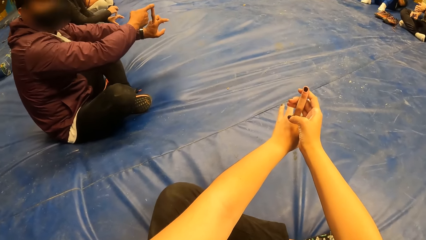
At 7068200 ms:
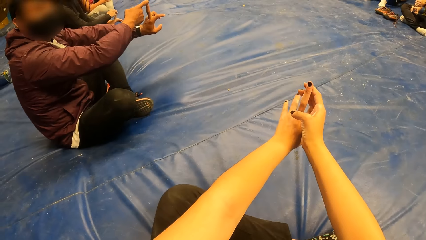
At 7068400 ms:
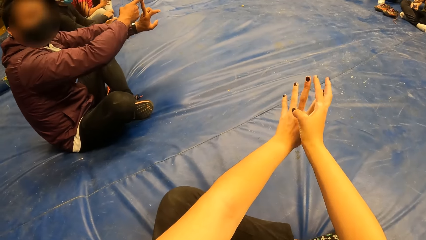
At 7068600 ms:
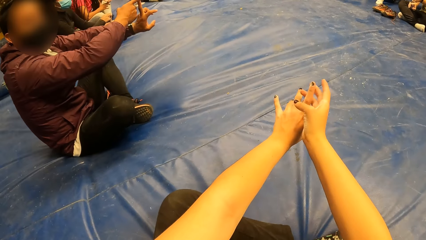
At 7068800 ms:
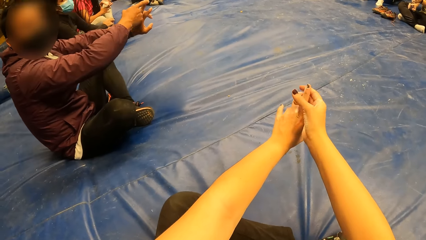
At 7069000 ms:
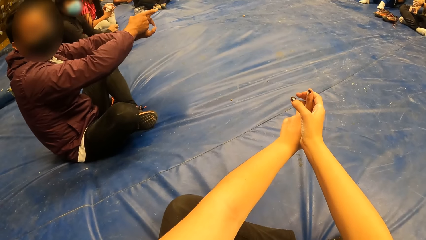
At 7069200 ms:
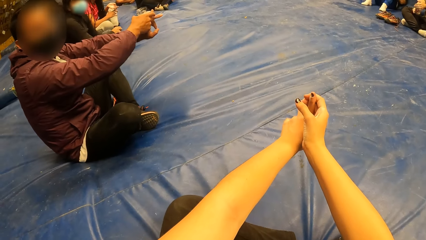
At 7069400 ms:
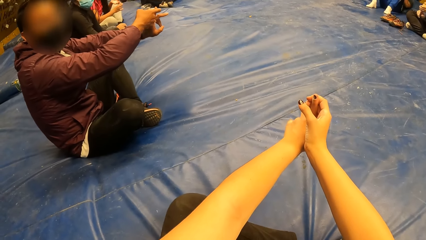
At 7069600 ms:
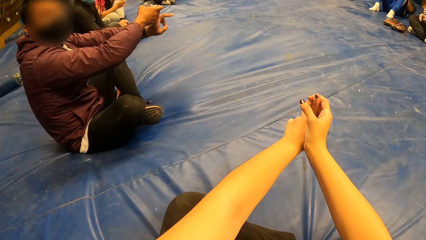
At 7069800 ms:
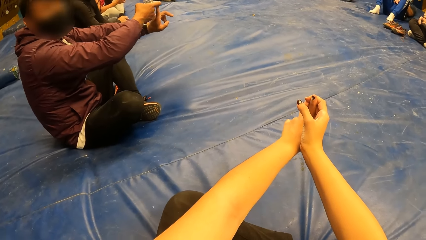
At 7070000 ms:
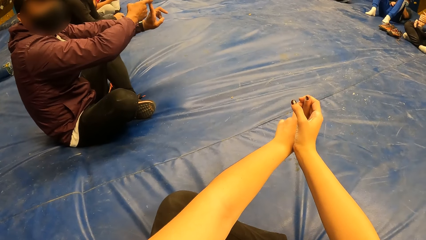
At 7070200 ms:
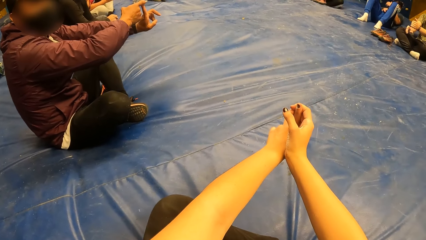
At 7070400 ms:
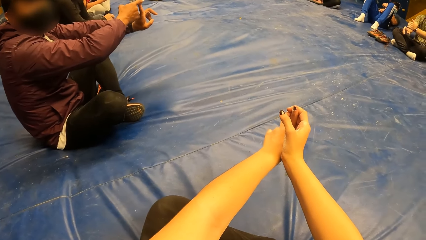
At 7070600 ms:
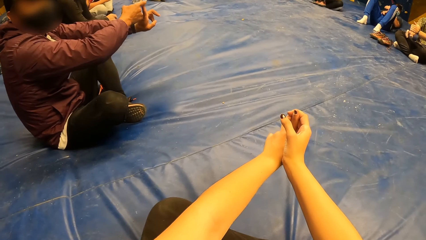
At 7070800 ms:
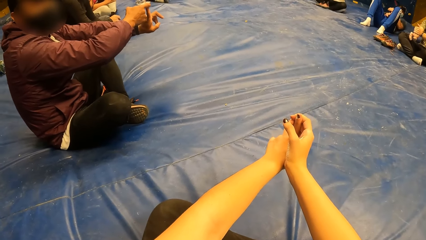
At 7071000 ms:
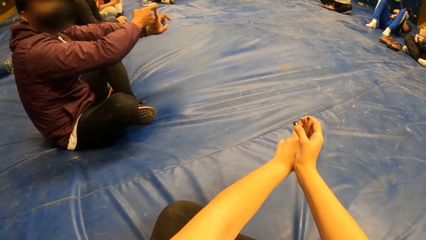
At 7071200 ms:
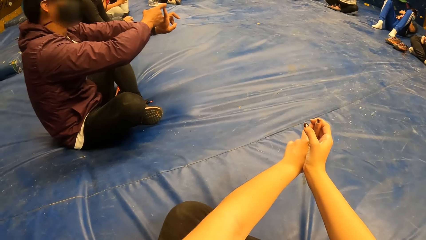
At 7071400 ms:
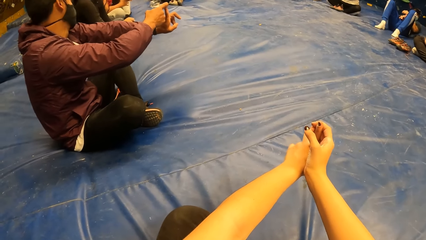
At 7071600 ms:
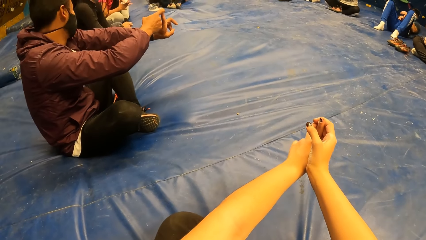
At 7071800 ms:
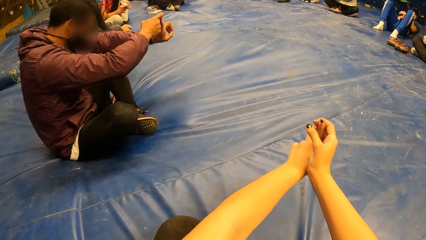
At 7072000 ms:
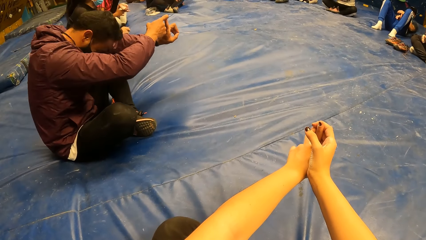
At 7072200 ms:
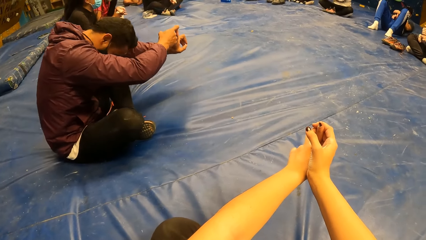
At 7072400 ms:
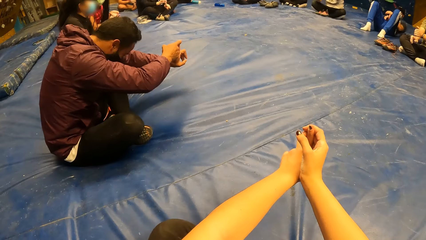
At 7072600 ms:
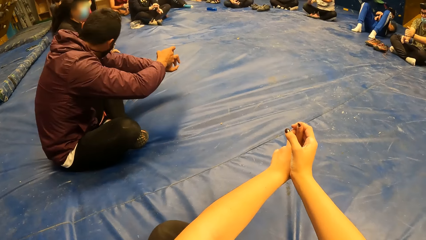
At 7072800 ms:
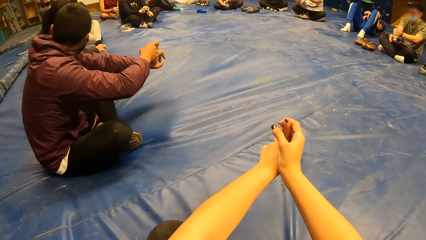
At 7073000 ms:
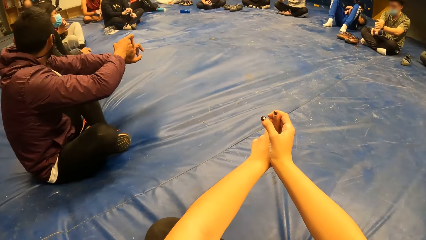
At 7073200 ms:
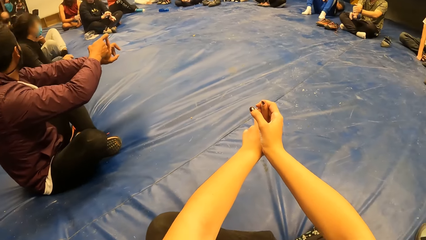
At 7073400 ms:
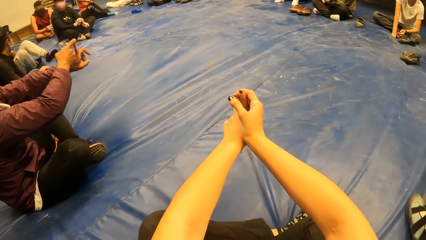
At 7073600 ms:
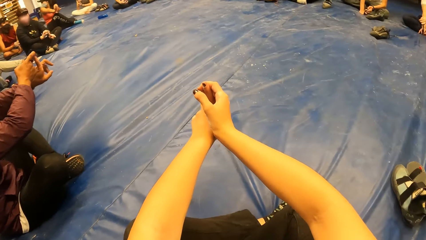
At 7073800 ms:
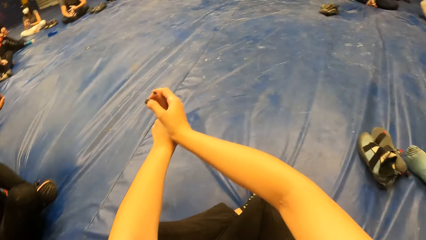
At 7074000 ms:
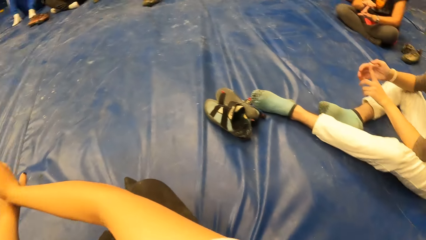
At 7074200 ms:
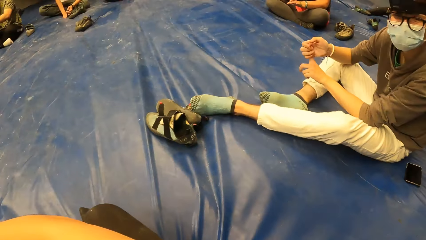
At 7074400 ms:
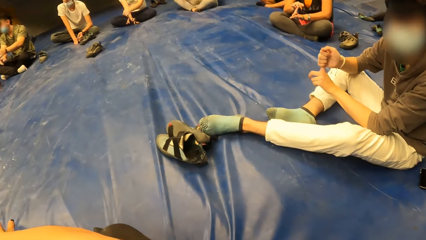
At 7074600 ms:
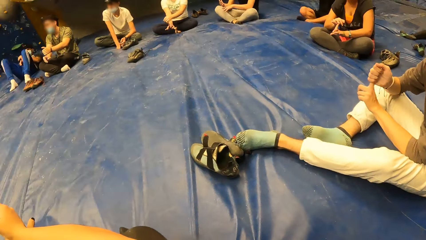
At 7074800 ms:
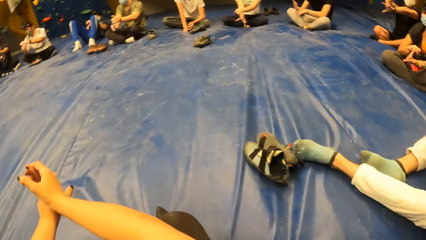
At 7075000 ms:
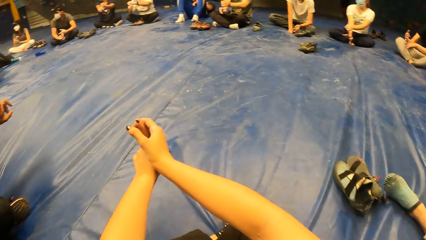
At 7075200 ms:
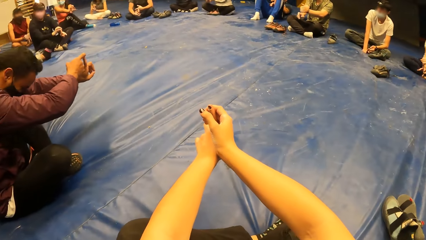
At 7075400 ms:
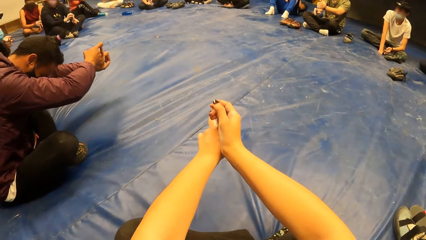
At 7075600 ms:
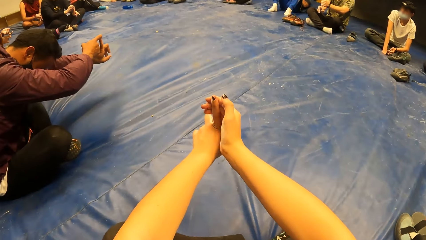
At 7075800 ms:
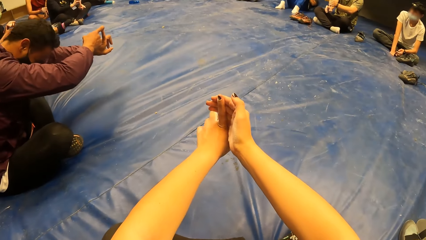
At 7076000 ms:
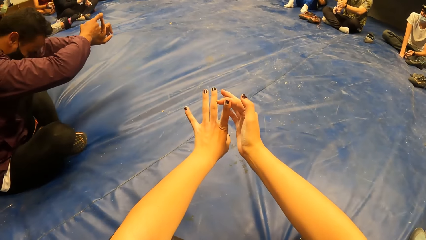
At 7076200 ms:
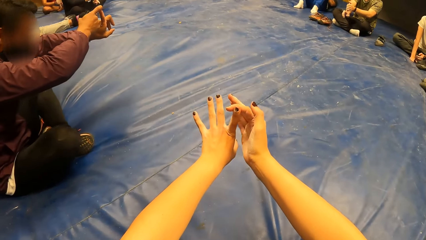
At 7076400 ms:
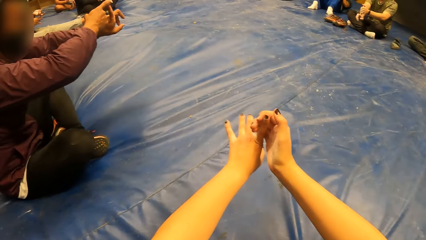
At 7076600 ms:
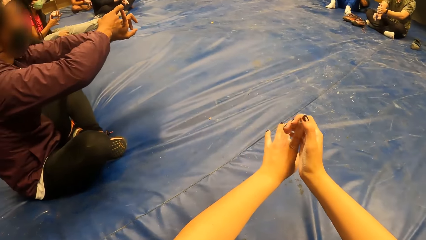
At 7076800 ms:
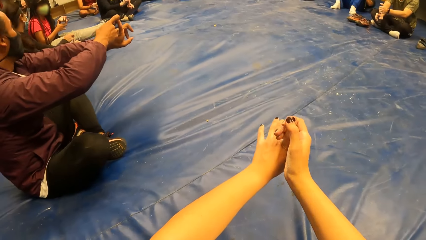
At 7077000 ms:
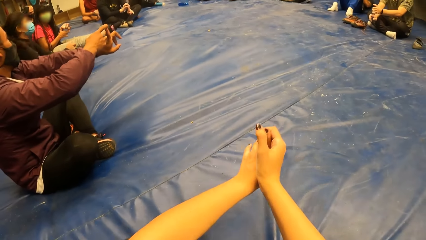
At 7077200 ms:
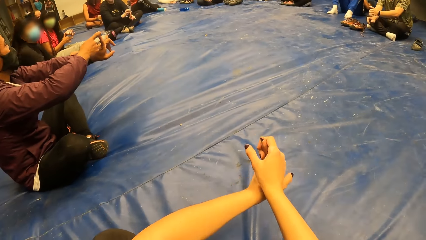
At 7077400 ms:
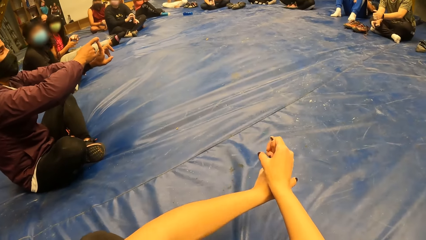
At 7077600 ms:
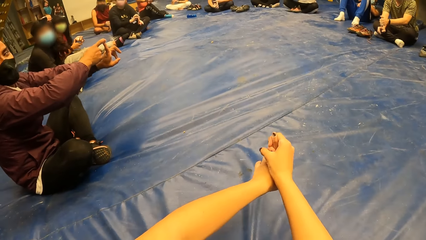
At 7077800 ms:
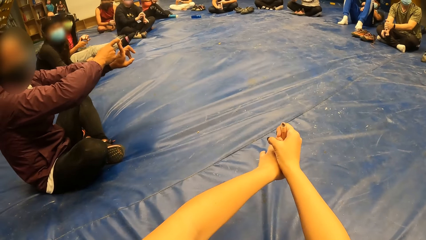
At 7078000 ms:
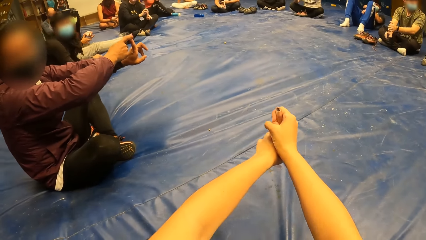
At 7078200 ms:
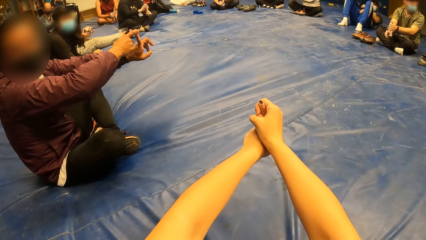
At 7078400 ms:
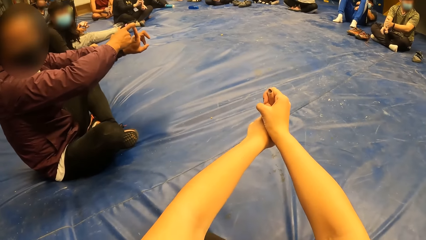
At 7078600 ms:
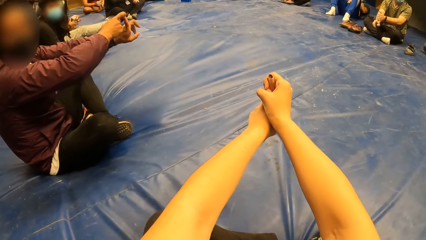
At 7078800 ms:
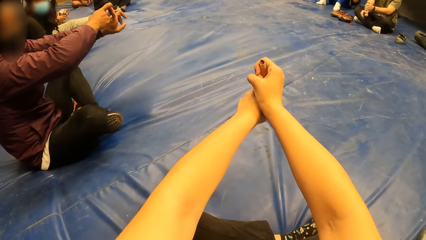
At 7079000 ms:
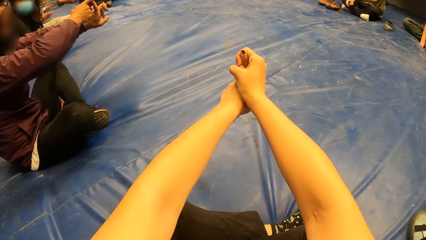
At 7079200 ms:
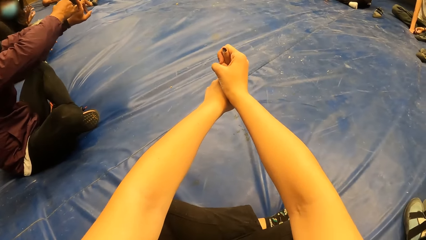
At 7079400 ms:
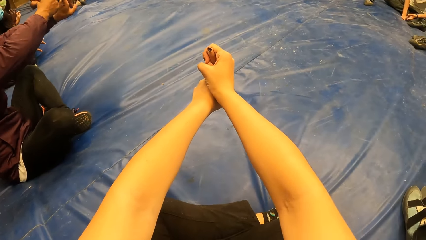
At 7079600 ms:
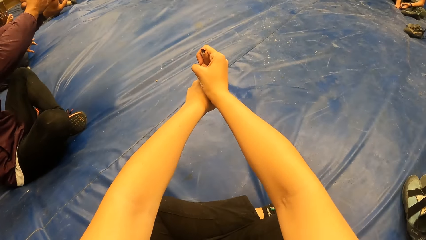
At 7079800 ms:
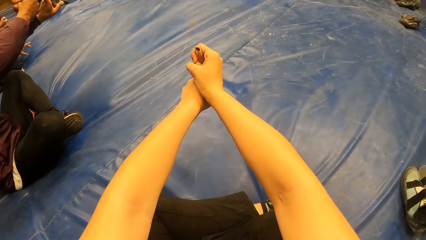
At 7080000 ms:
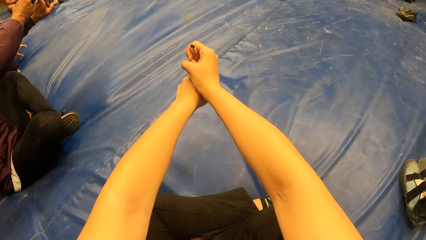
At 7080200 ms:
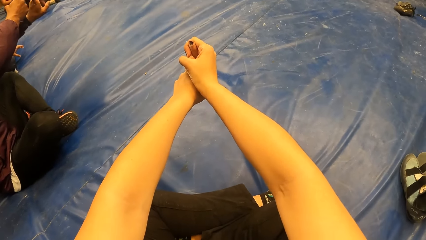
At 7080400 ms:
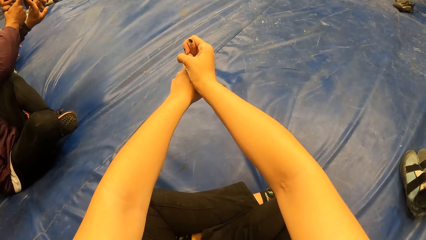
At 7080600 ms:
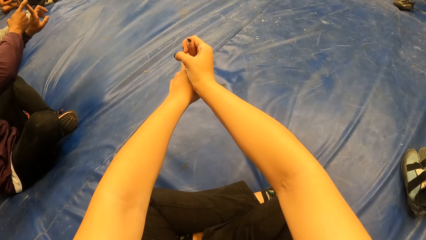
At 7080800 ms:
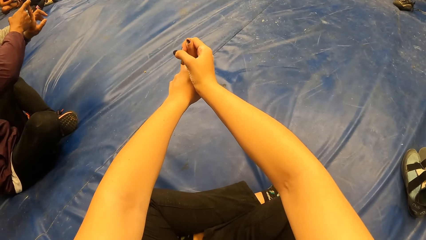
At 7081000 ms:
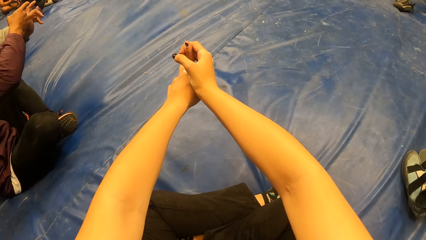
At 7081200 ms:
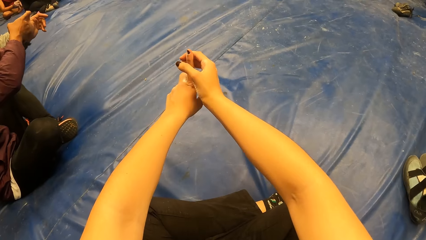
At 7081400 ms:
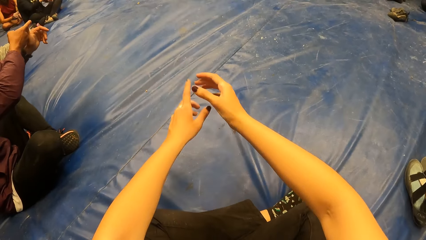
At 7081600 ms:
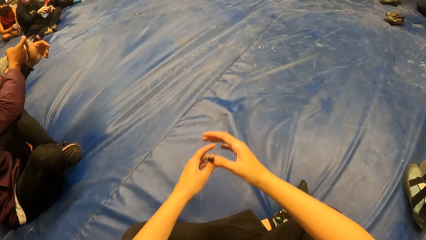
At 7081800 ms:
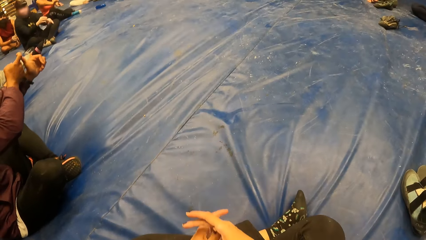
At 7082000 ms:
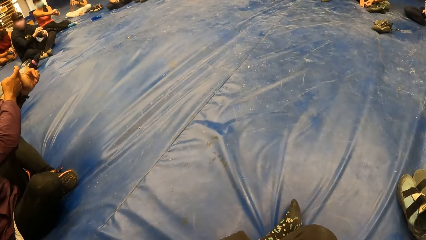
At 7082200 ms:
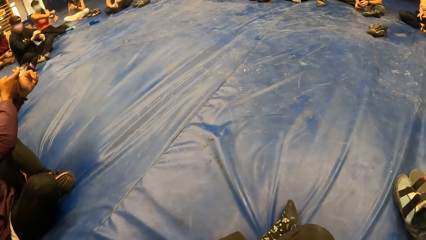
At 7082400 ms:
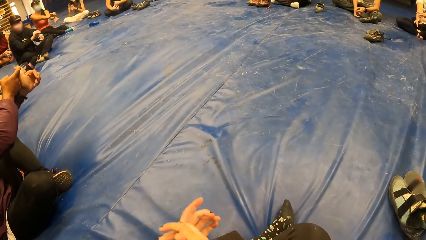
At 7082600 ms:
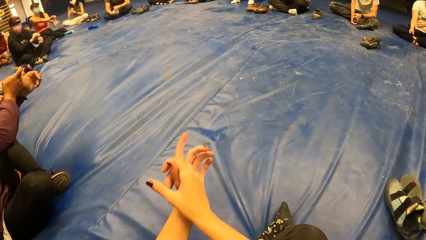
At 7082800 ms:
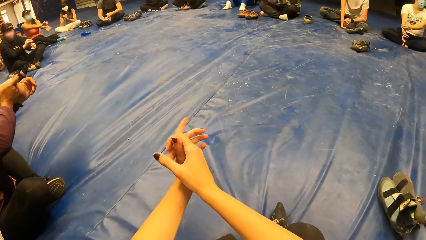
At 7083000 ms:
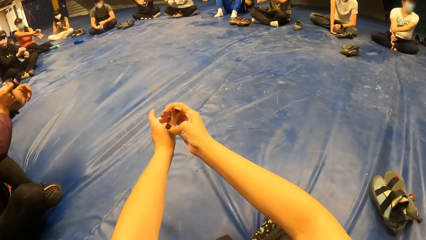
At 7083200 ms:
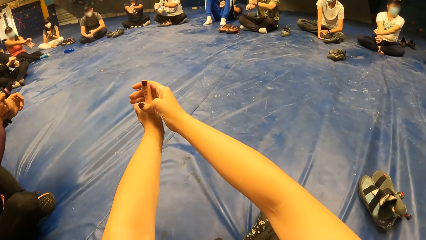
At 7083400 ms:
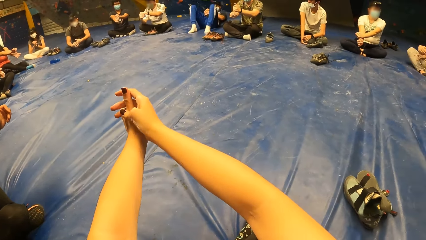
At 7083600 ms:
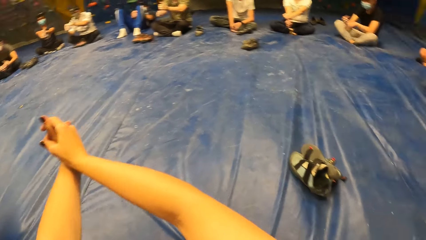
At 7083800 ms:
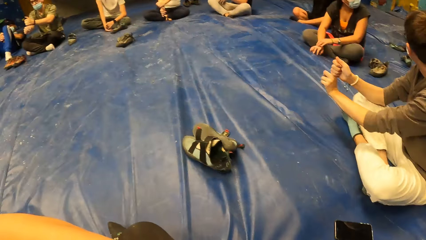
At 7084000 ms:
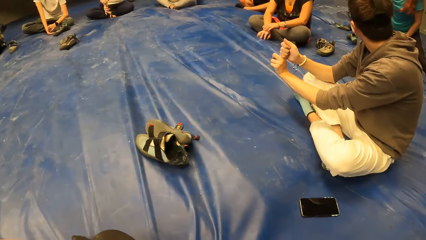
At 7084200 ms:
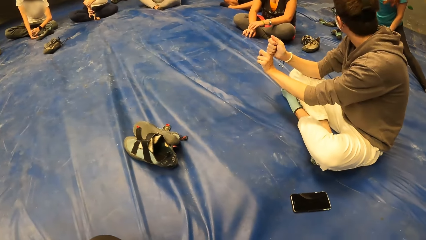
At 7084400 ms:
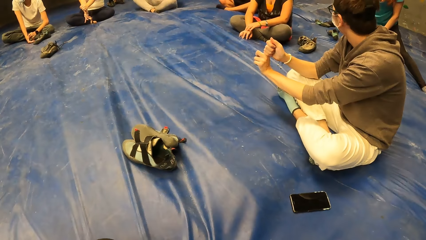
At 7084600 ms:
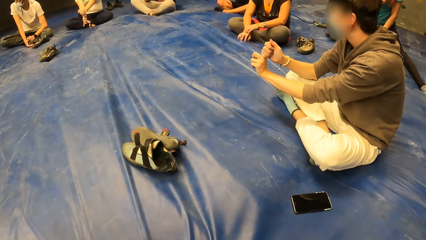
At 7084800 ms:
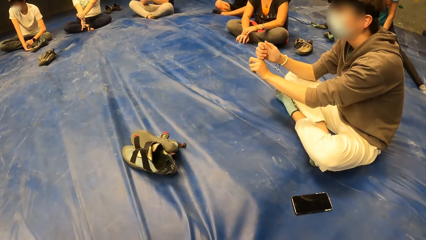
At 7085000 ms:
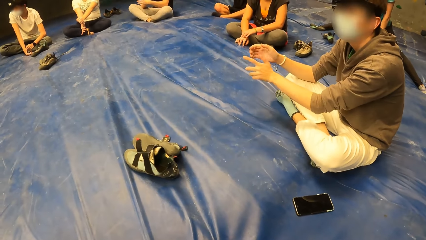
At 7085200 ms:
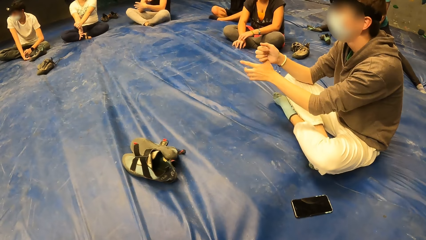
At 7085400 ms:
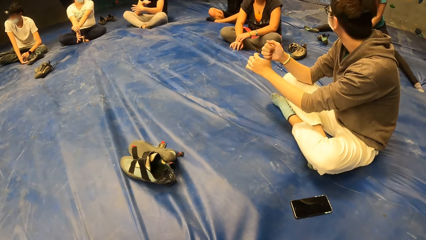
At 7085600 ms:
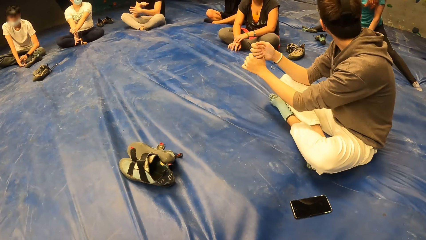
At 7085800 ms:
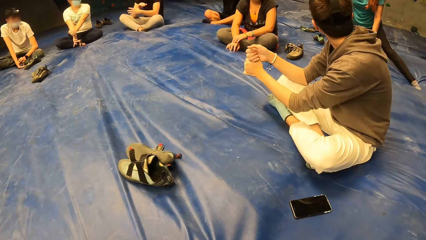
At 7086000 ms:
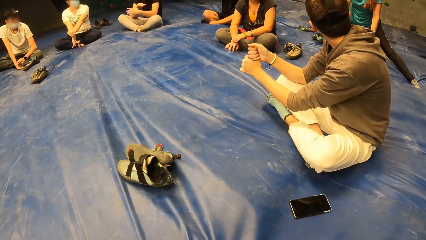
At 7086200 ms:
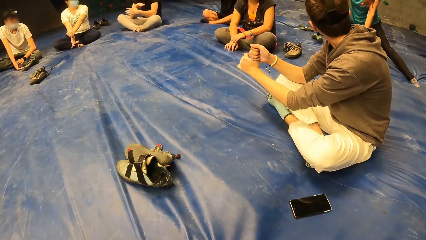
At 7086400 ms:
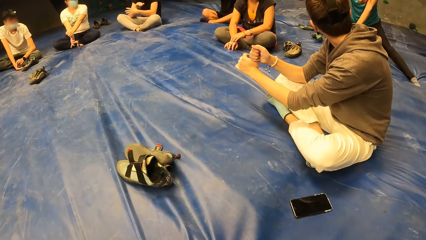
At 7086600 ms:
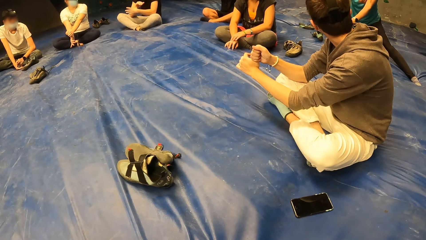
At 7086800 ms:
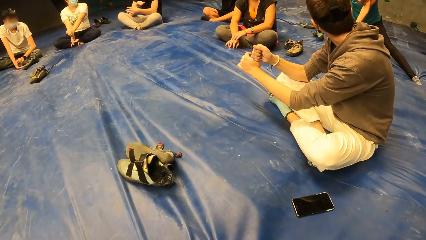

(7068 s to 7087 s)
The camera wearer holds her left index finger with her right hand. A man holds his left index finger in his right hand. The camera wearer stares around. She touches her finger with the other hand. She drops down her hands. She touches her finger with the other hand. She stares around. Another man holds his left thumb in his right hand.
